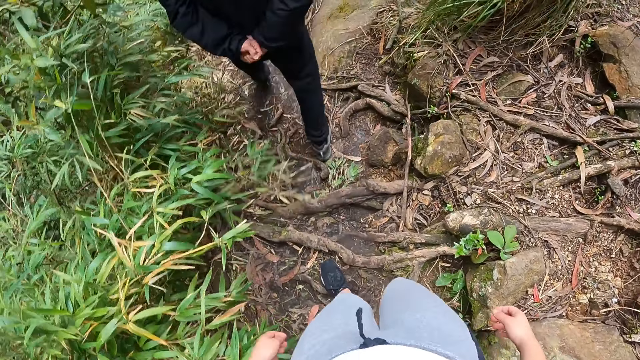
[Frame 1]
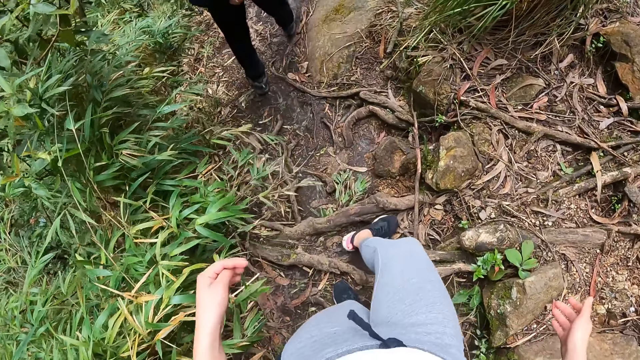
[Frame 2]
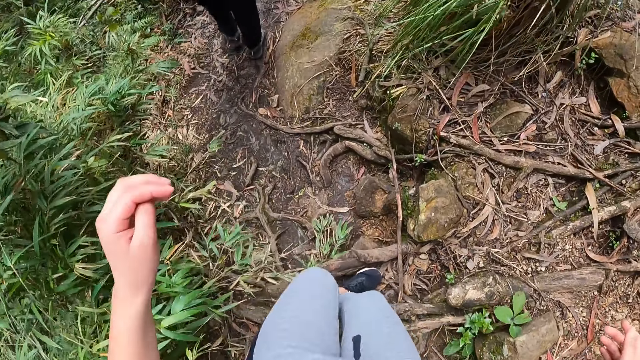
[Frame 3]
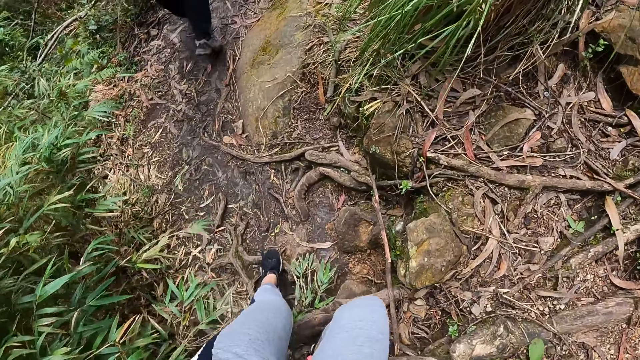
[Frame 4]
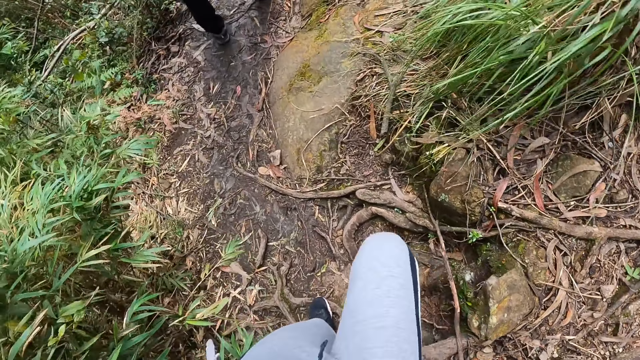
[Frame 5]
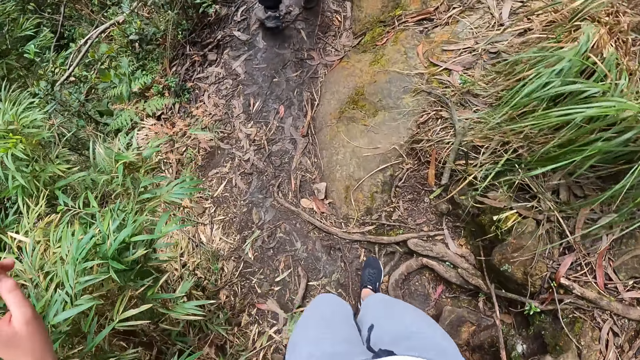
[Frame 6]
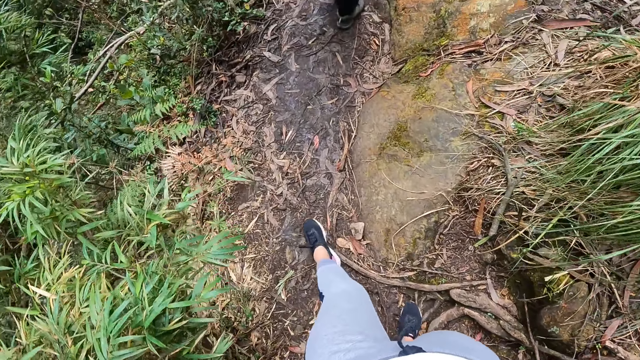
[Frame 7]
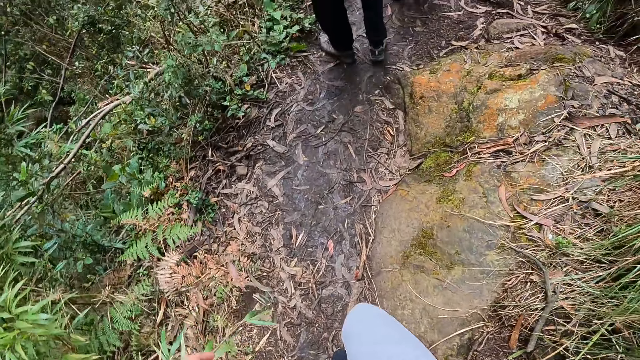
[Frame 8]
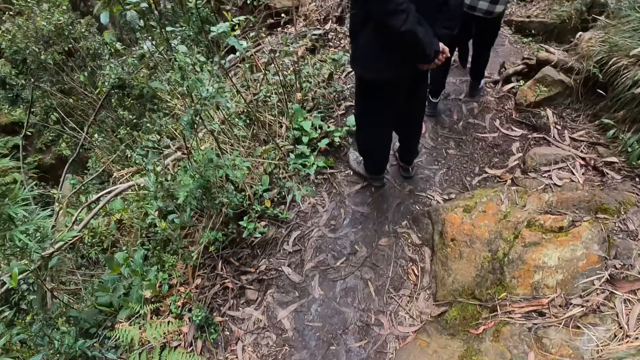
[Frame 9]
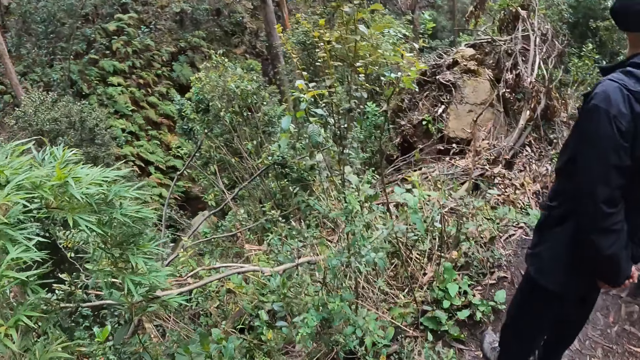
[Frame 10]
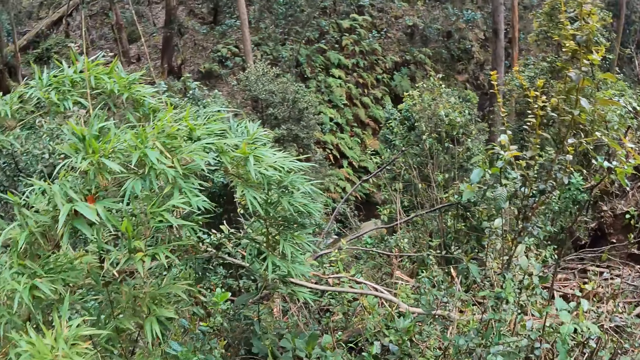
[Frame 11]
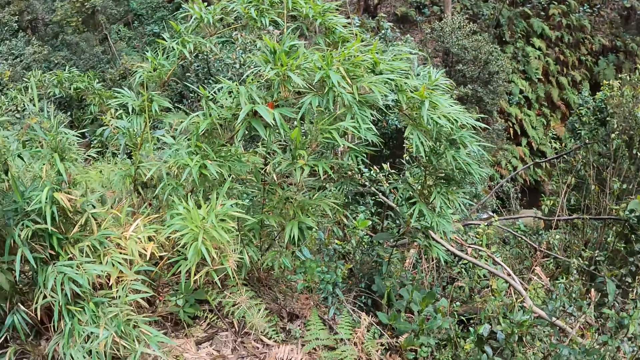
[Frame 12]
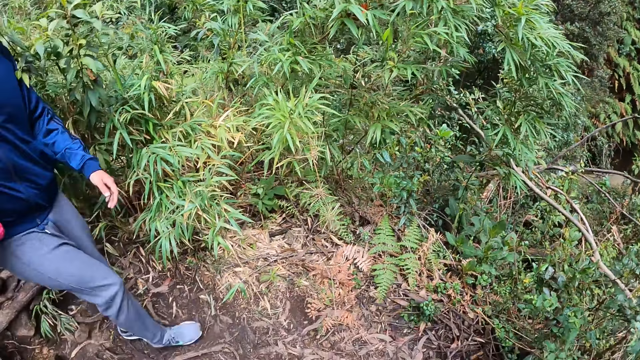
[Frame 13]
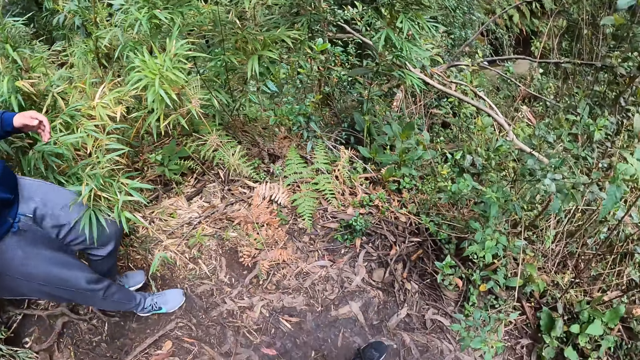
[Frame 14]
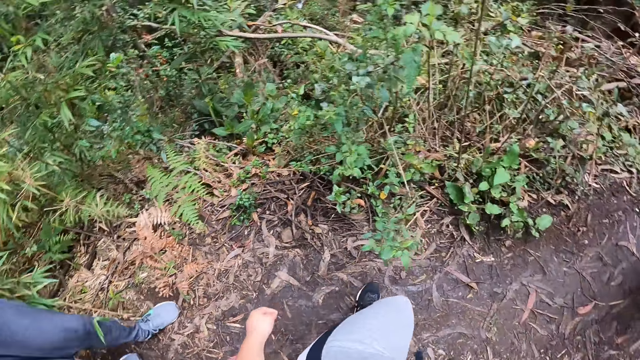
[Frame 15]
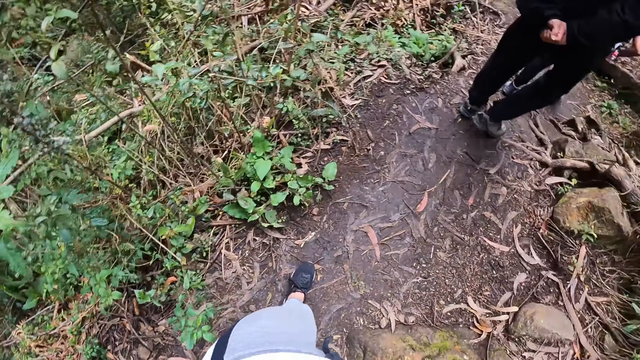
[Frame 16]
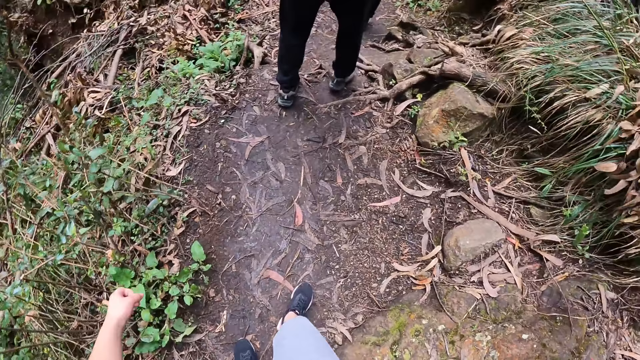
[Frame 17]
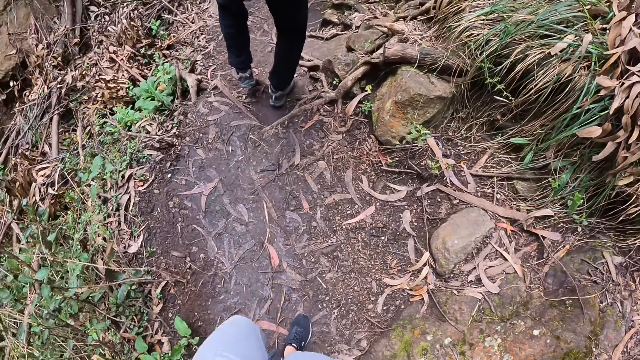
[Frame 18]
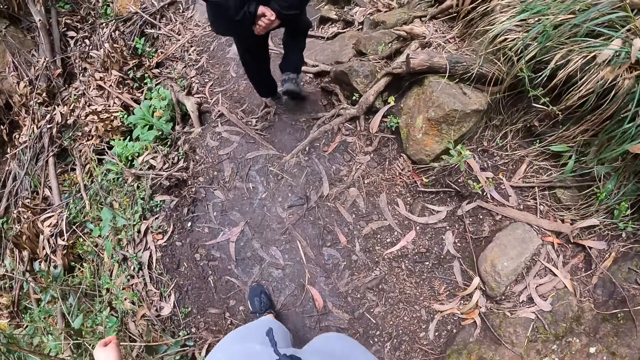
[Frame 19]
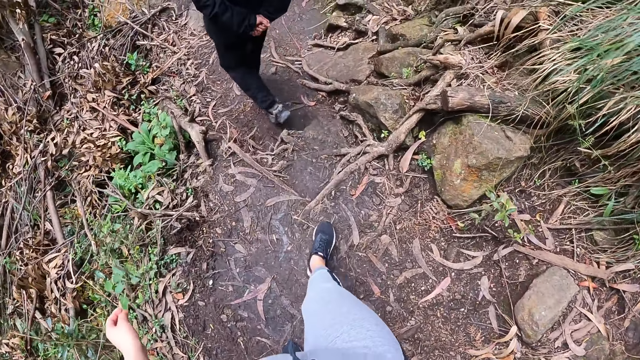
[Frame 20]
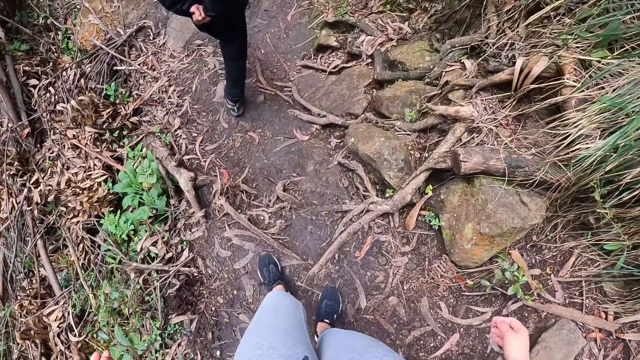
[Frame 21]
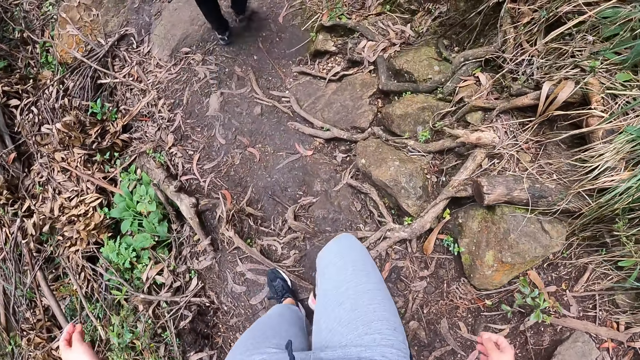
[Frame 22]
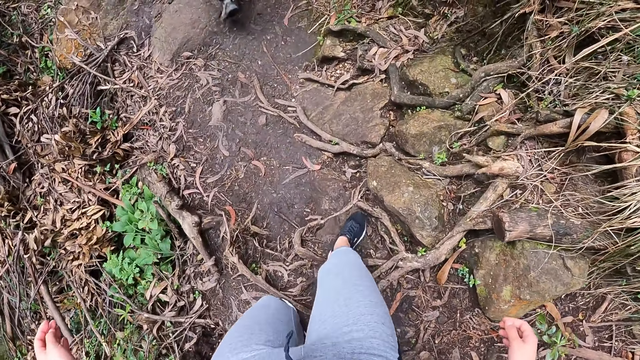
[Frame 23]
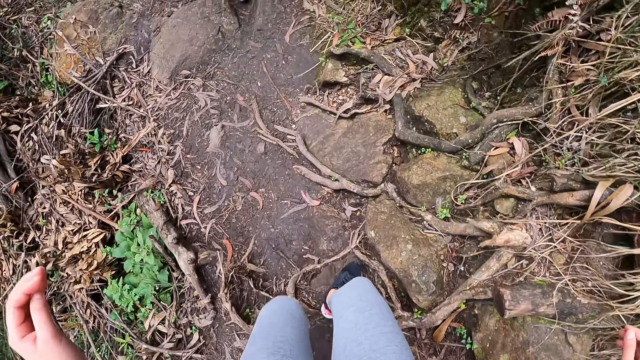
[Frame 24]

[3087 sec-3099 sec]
The camera wearer looks around. They walk on a cliff.

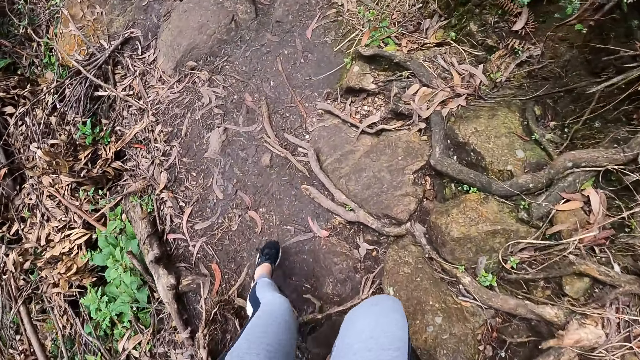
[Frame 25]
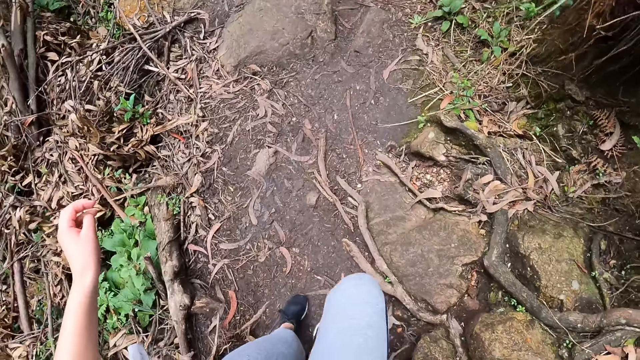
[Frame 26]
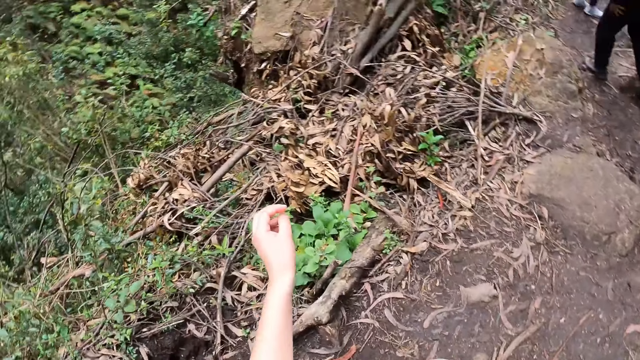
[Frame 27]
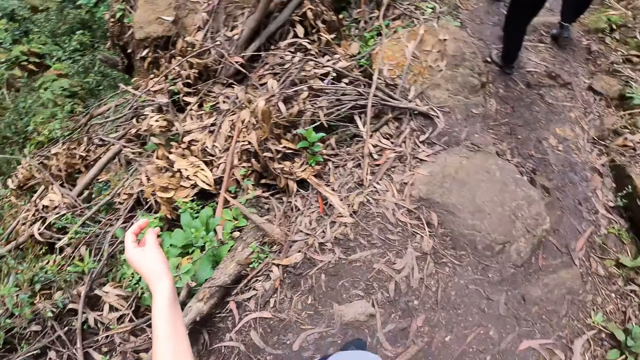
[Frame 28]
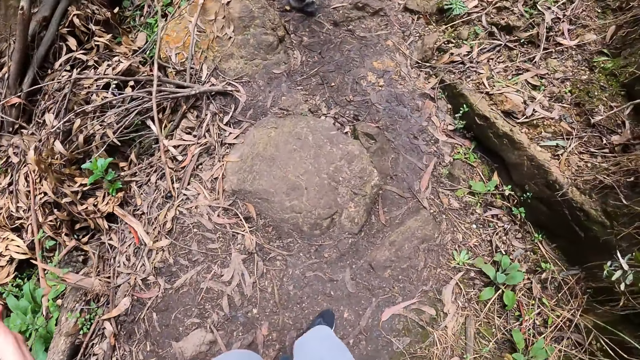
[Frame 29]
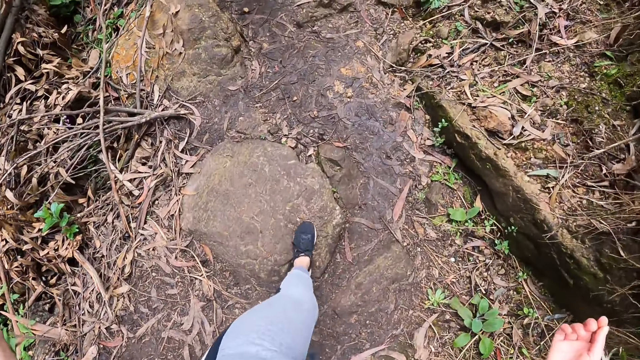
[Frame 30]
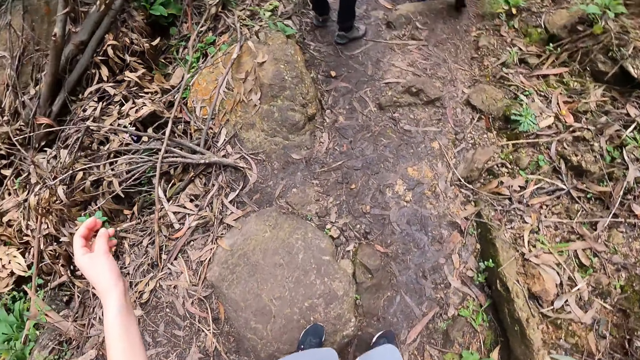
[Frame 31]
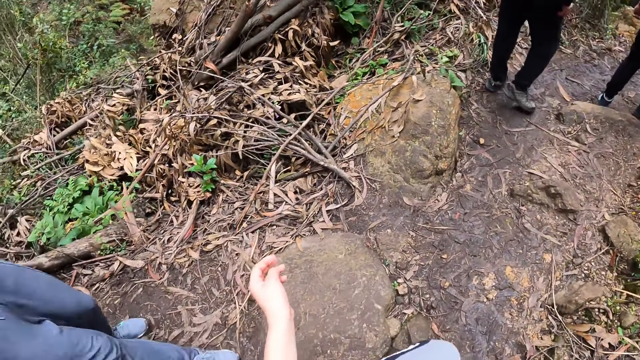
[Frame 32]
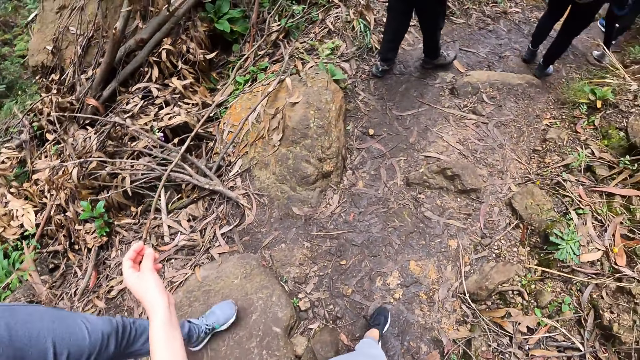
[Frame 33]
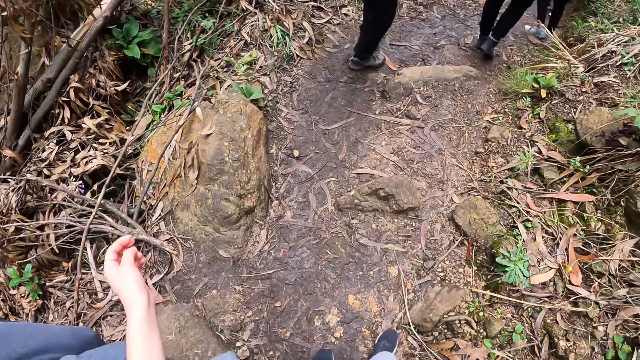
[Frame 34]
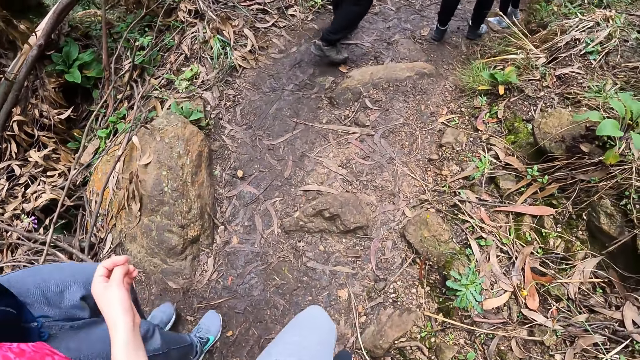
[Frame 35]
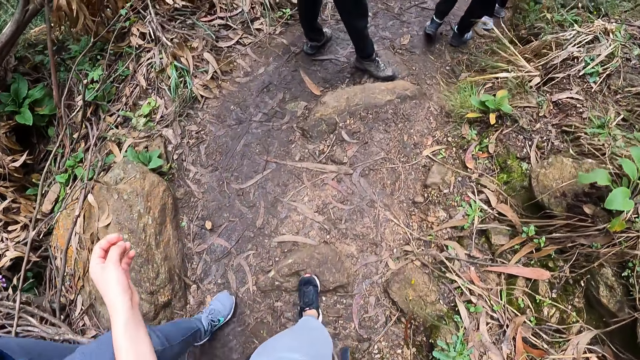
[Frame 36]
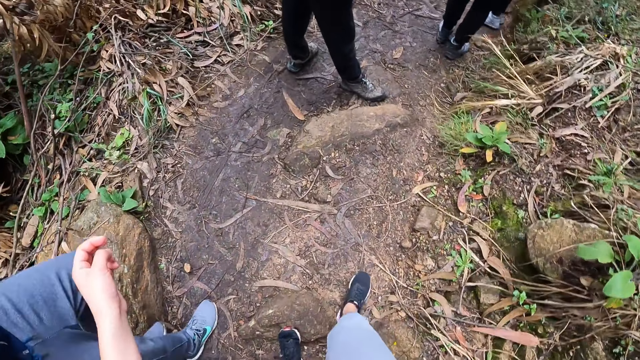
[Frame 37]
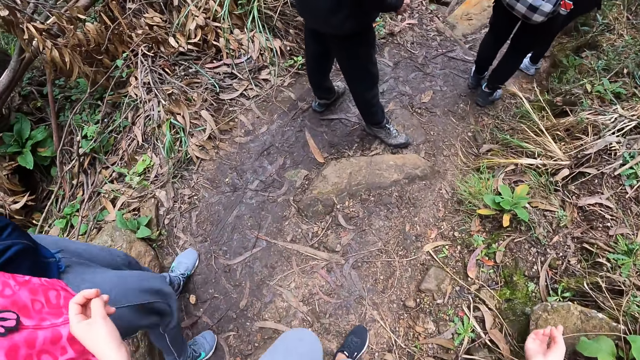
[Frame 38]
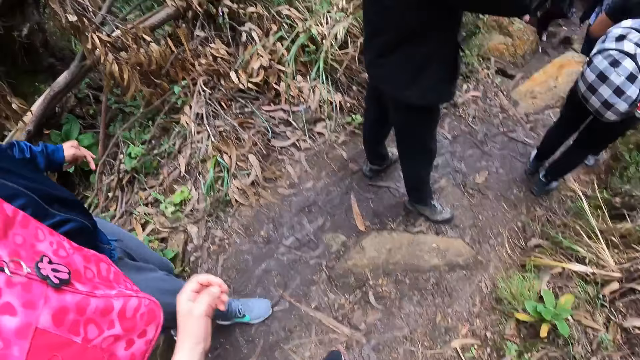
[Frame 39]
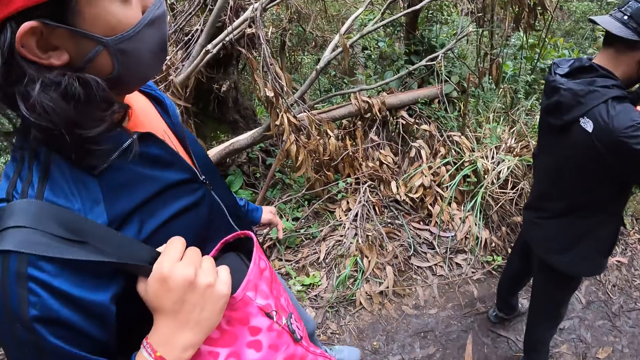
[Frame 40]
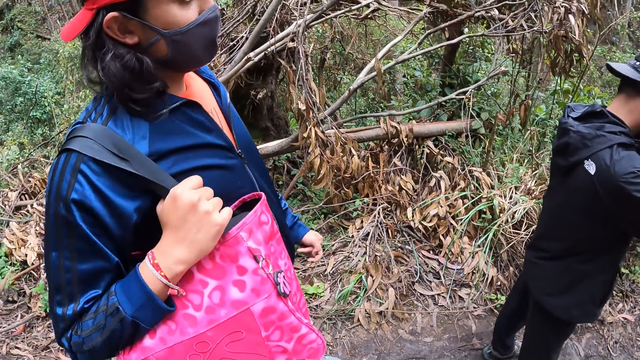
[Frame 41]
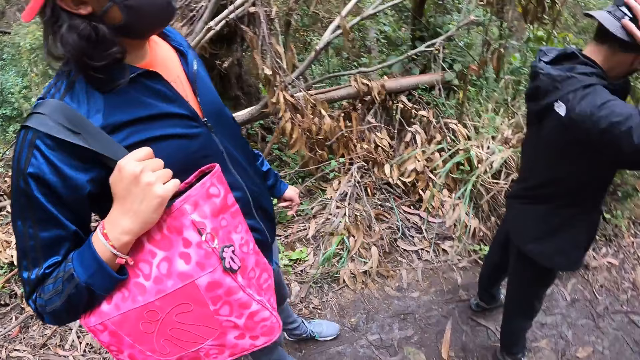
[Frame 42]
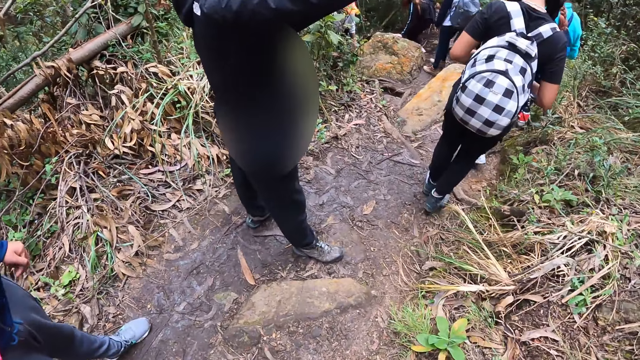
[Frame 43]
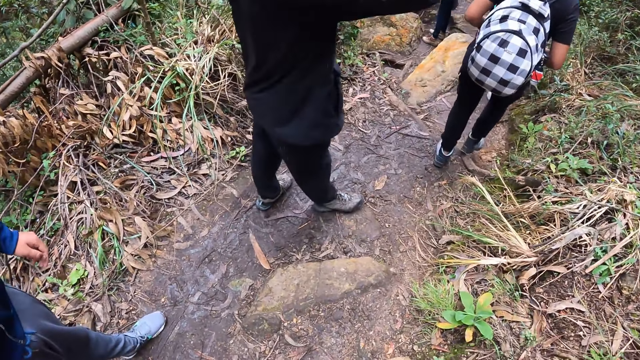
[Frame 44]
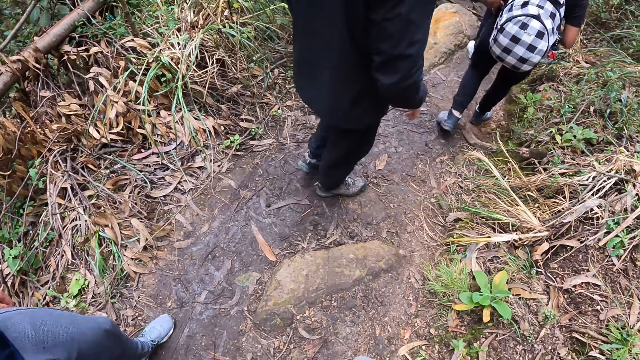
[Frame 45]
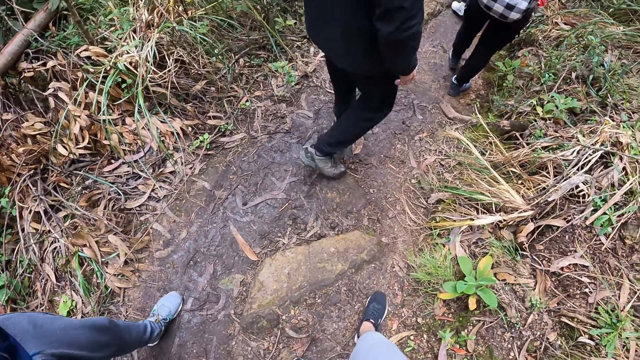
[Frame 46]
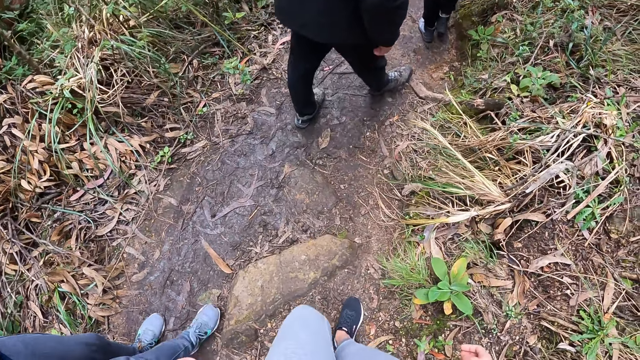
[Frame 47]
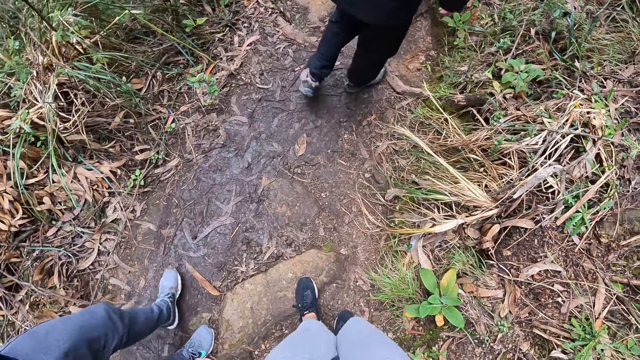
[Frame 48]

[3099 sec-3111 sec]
The man adjusts his camera with both hands. The camera wearer looks around. They walk on a cliff.
